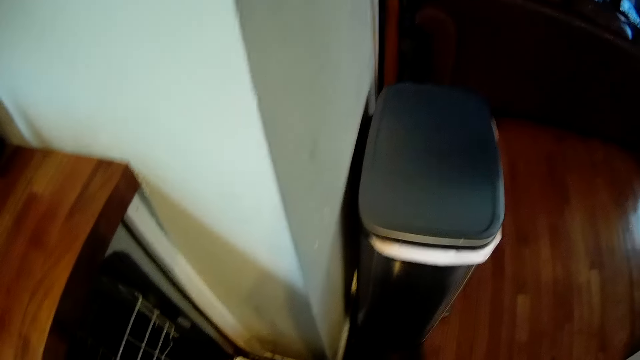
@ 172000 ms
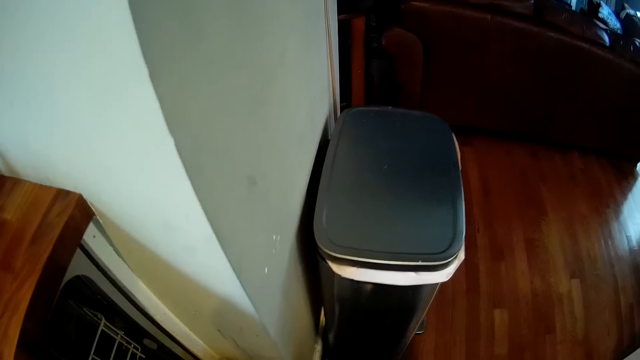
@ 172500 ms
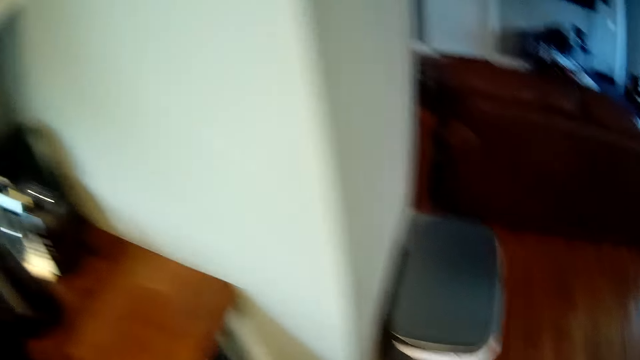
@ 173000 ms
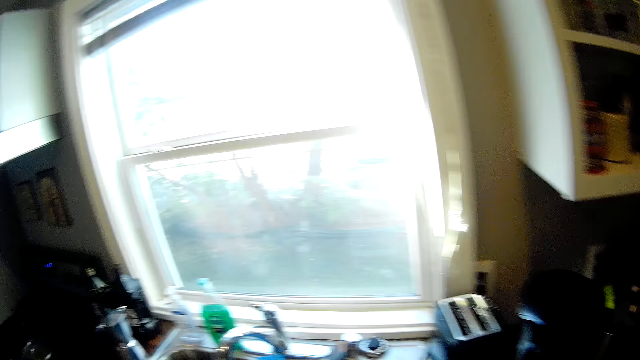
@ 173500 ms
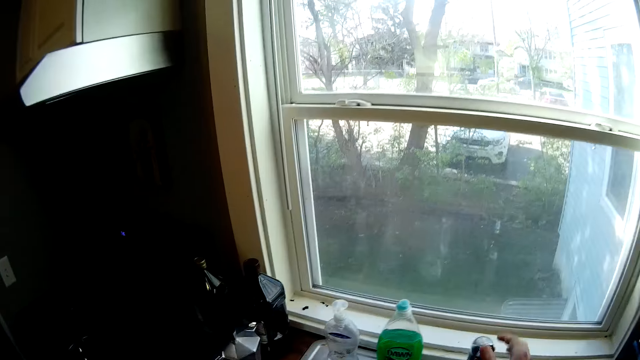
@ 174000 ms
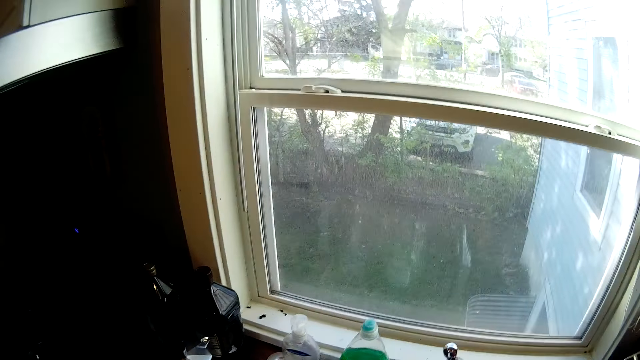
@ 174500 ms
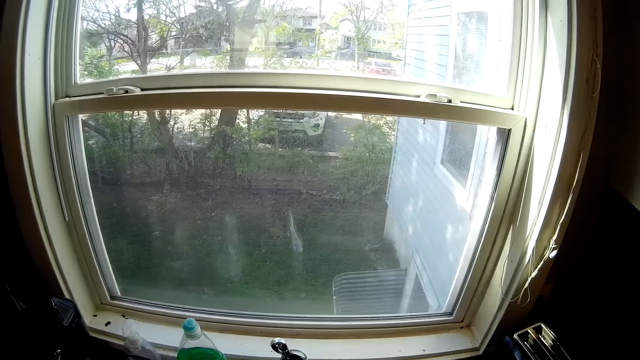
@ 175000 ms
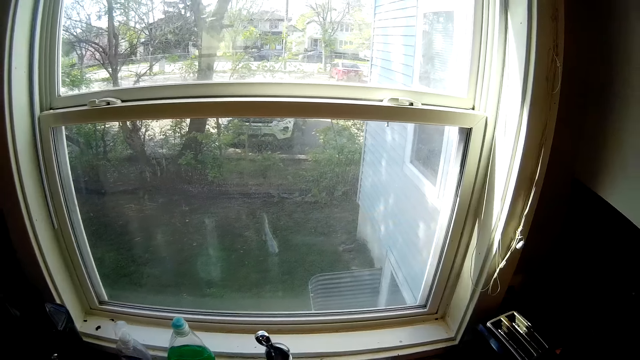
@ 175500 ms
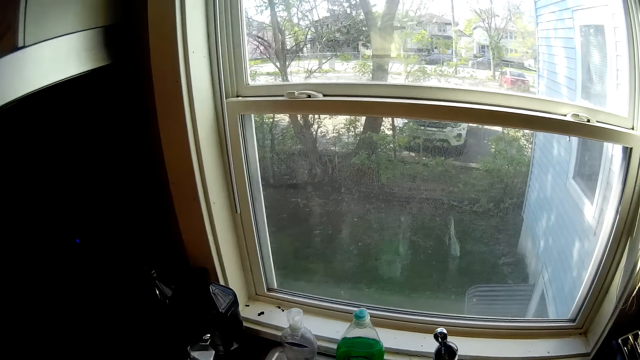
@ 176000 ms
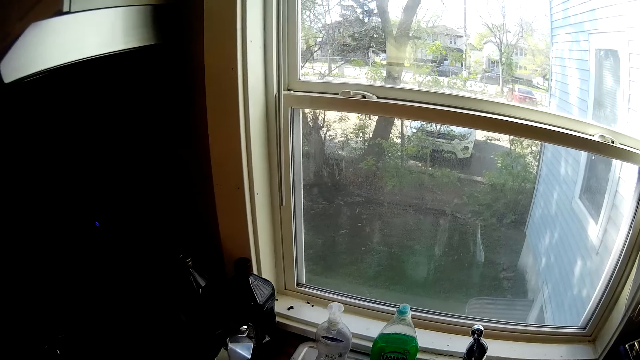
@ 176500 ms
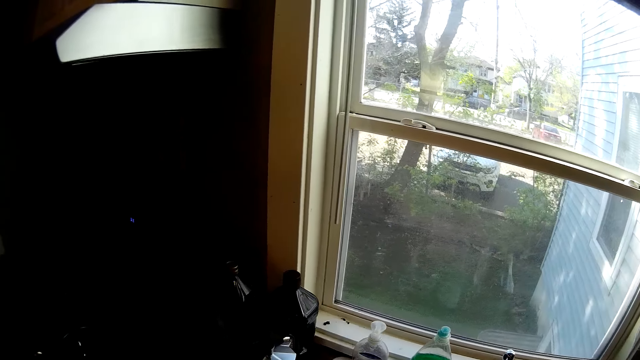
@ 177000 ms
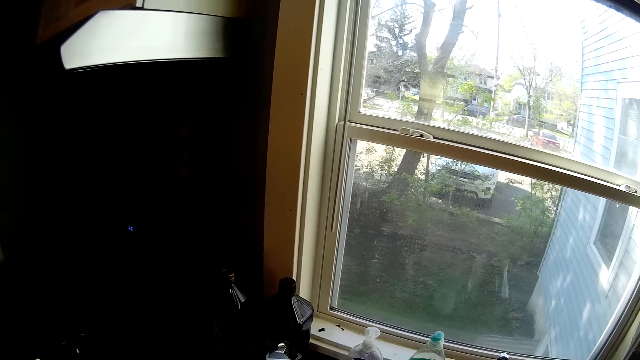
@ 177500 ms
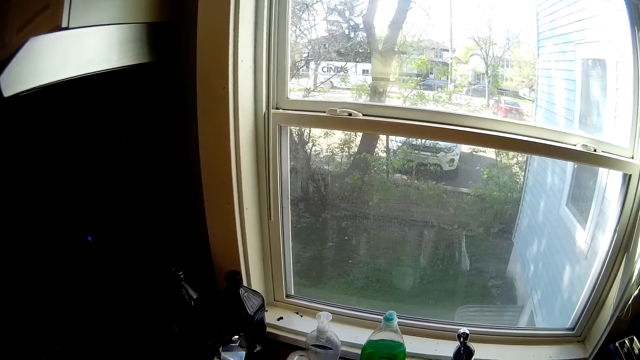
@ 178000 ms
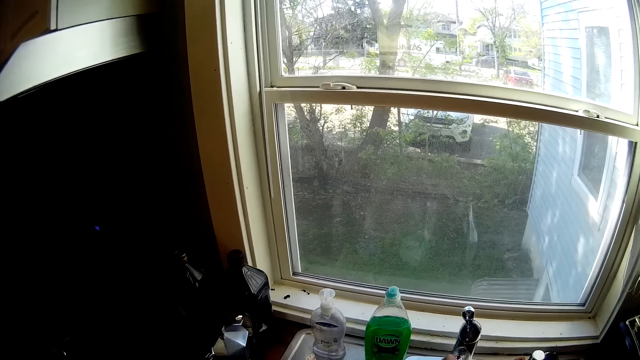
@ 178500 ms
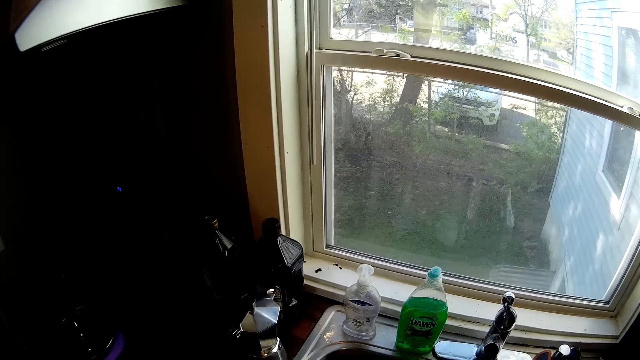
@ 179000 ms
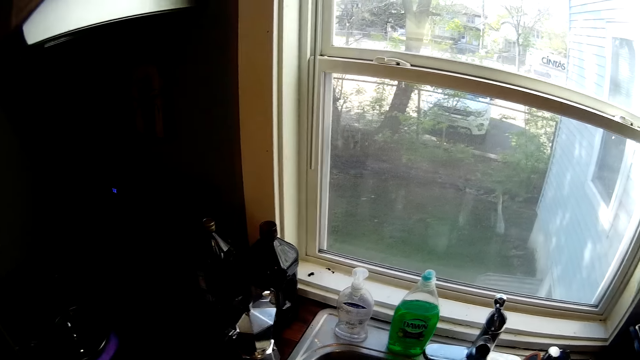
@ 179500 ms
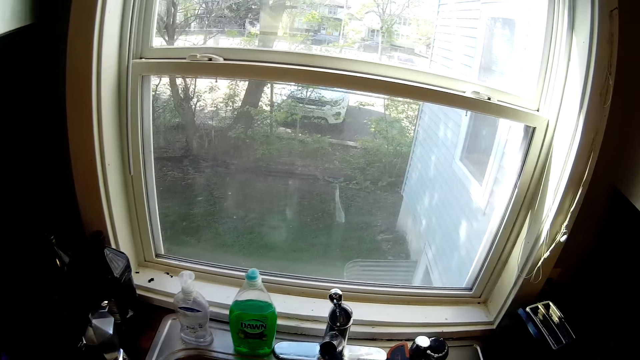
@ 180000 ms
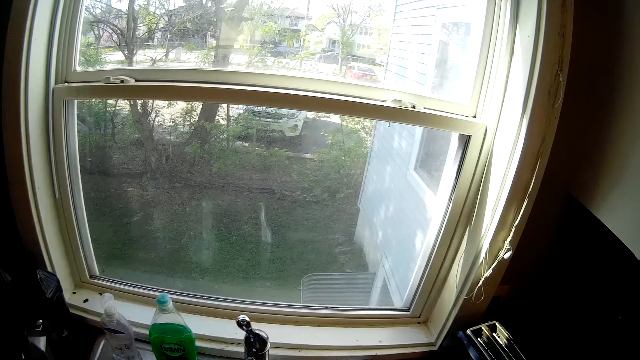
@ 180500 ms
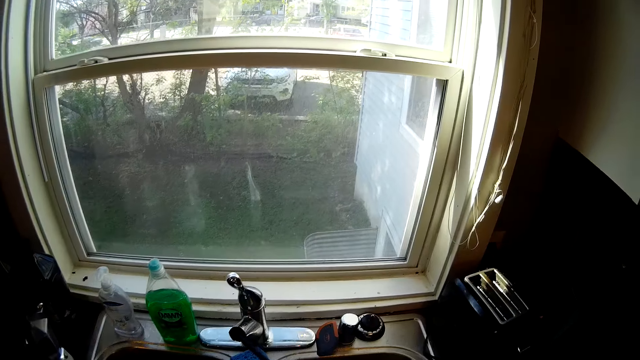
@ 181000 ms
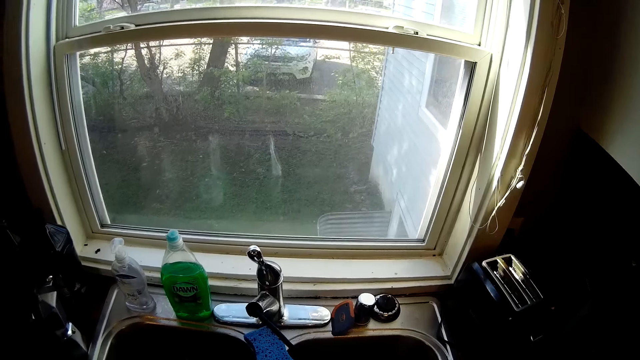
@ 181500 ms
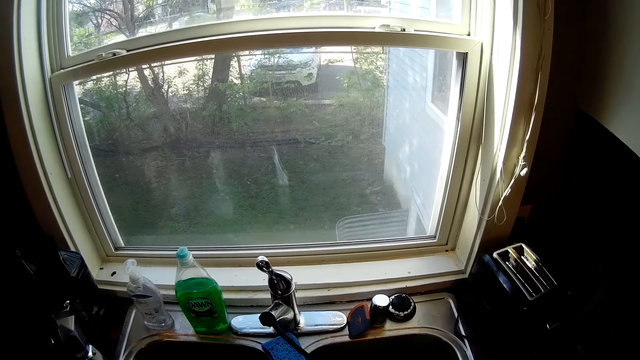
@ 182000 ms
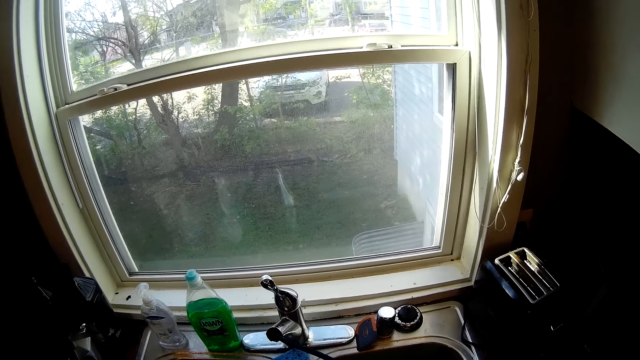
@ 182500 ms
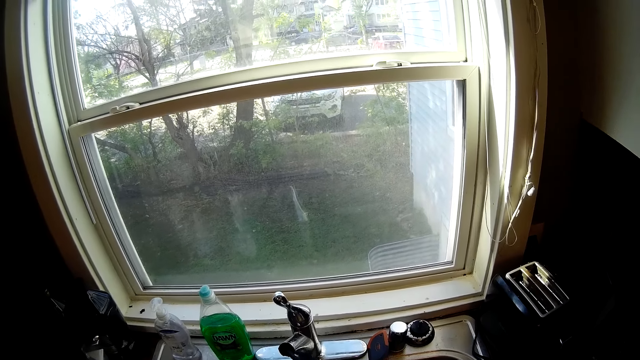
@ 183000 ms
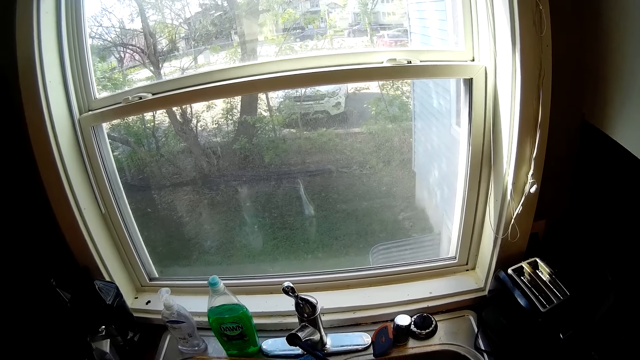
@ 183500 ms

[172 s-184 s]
The camera wearer pulls up a knob of a tap in a kitchen sink with his right hand.

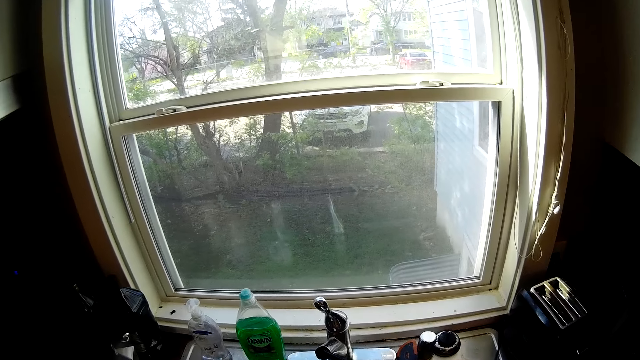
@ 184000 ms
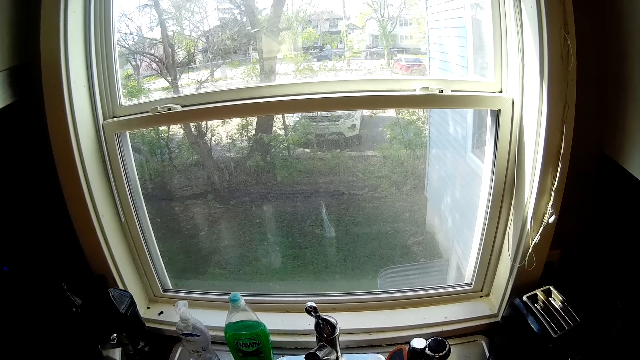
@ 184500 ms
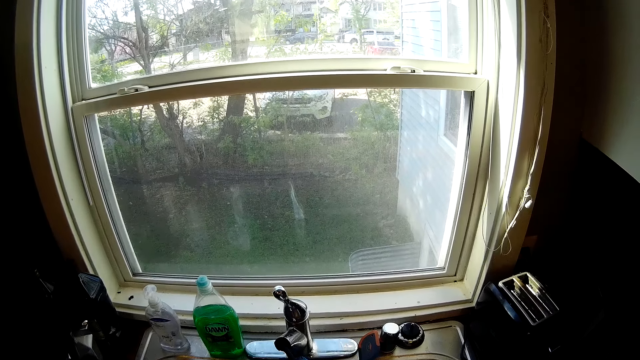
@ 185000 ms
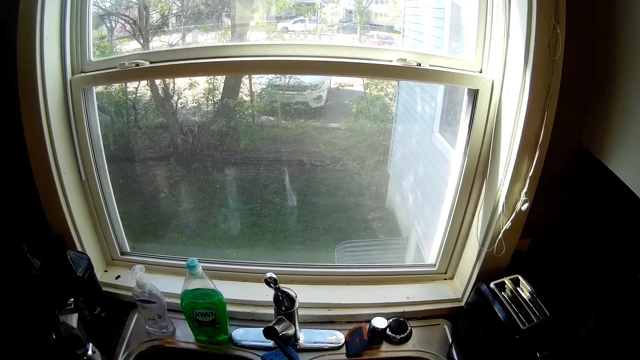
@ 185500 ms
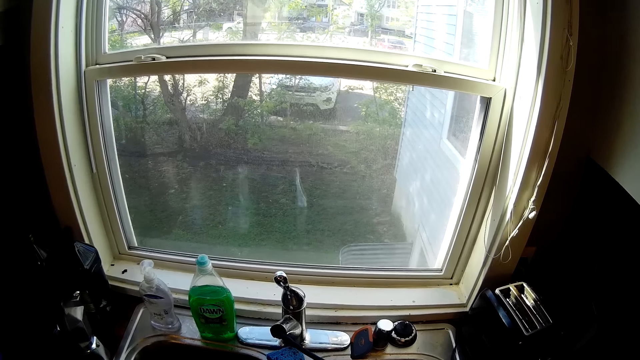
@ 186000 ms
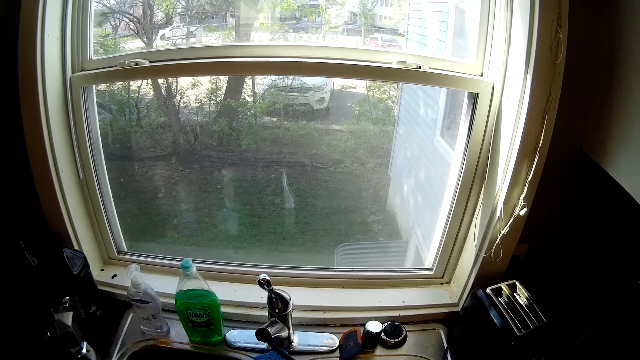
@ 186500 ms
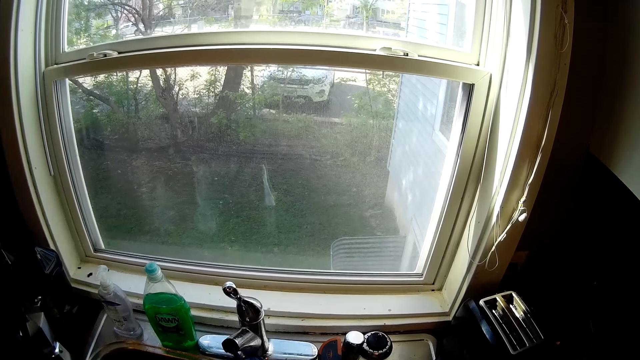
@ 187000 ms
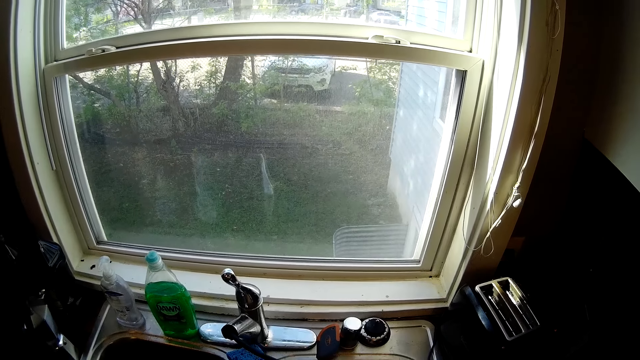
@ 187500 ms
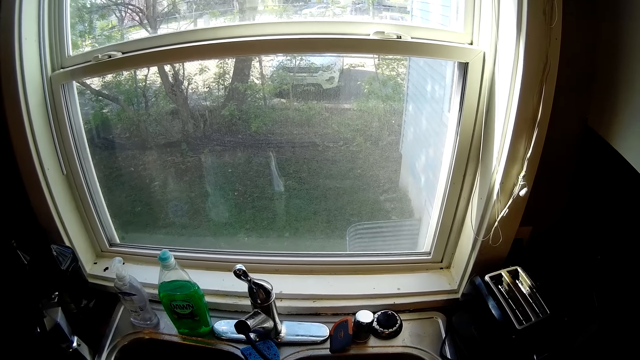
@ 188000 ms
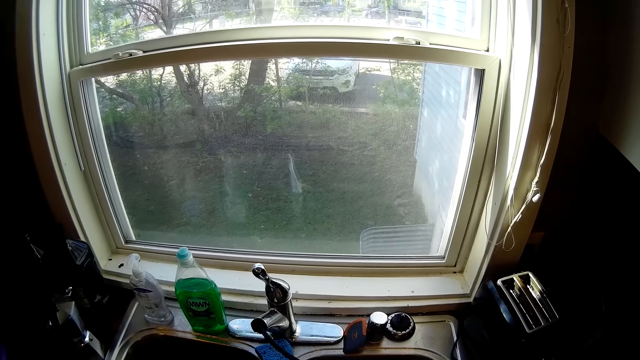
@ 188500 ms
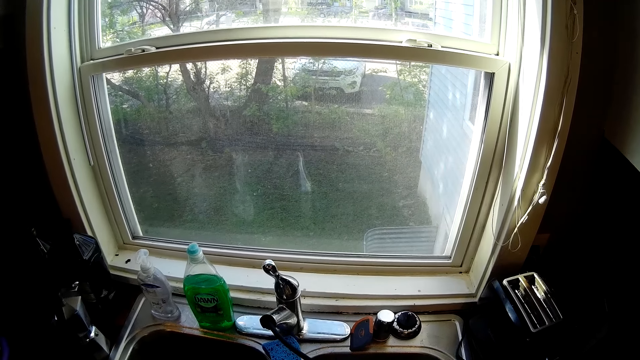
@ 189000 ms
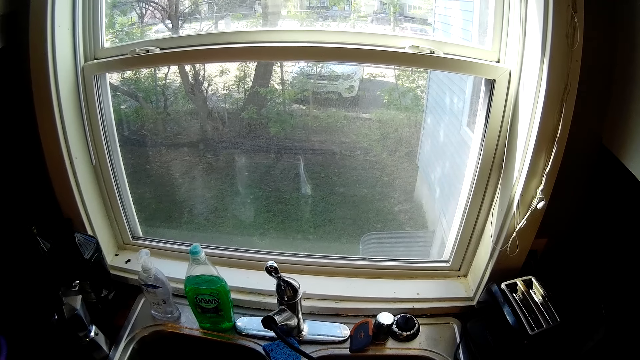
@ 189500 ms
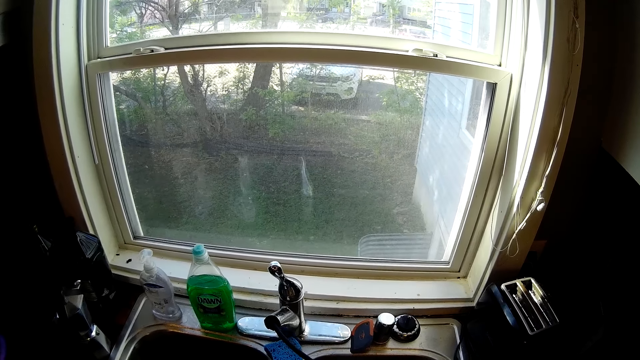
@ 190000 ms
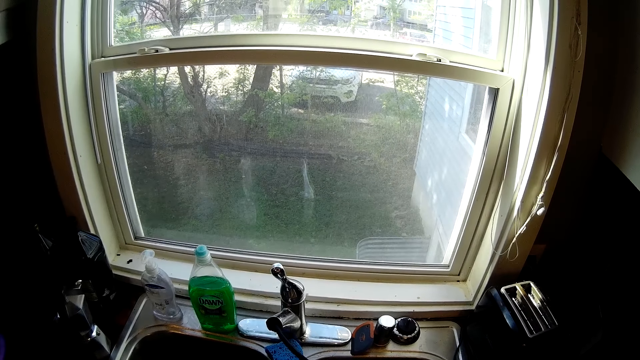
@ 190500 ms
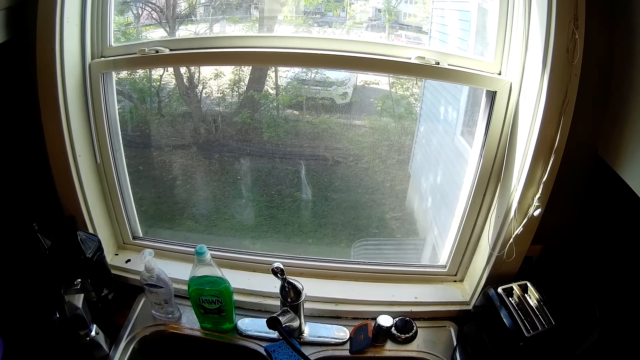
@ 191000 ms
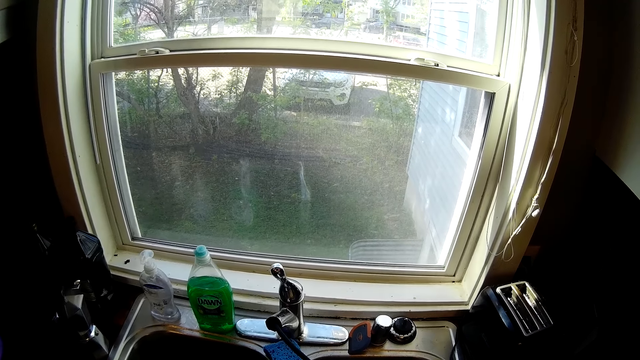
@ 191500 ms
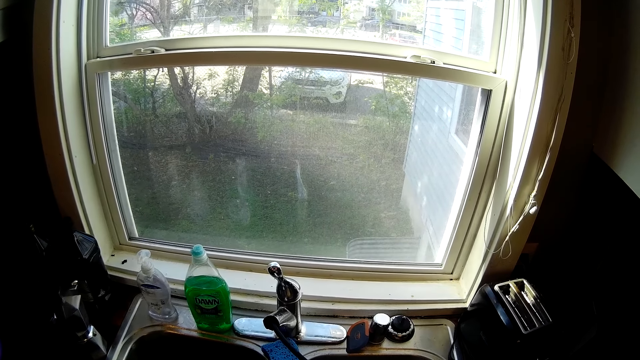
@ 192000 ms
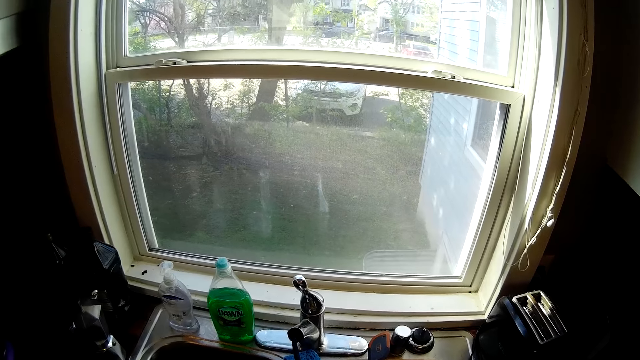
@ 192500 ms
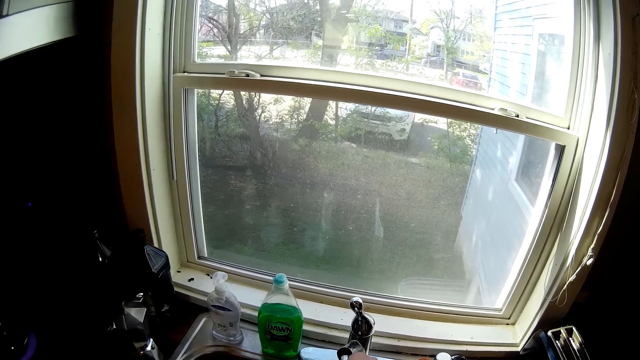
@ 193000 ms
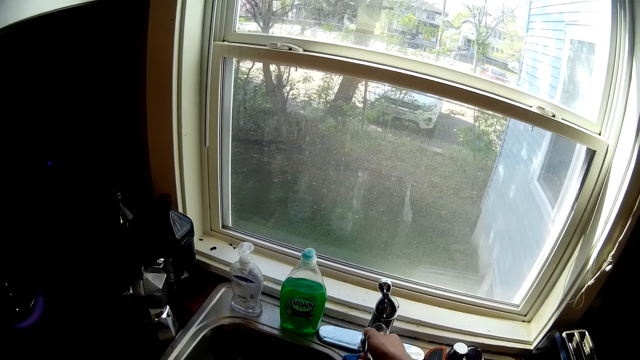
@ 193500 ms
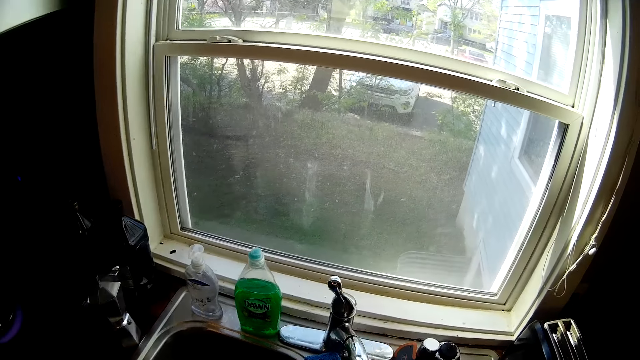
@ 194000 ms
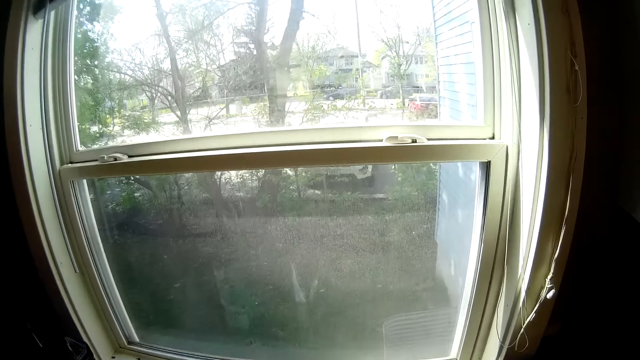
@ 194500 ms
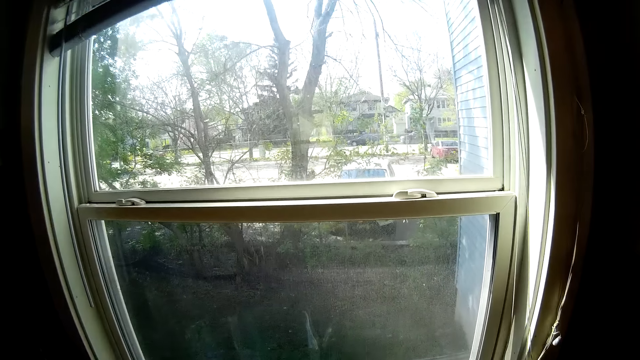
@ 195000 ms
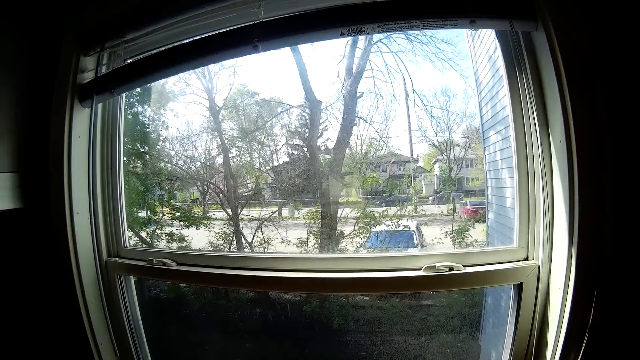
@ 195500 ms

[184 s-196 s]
The camera wearer adjusts the spout of the tap with his right hand.
